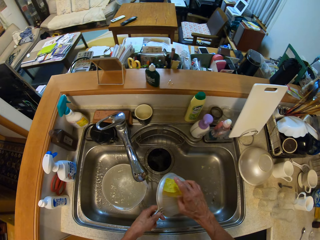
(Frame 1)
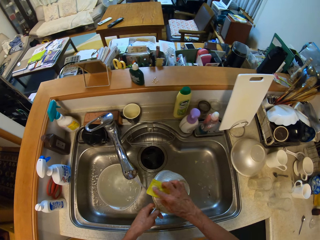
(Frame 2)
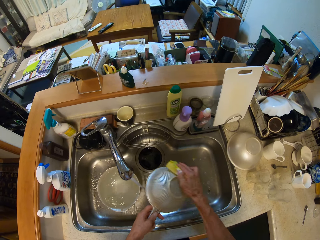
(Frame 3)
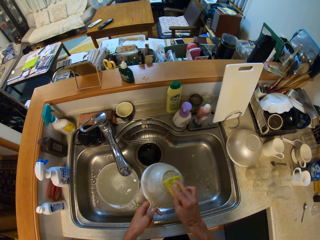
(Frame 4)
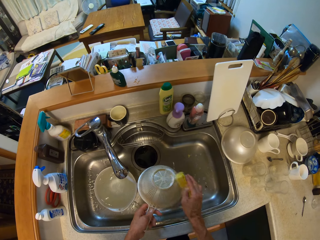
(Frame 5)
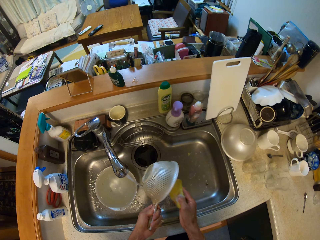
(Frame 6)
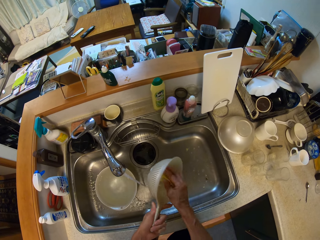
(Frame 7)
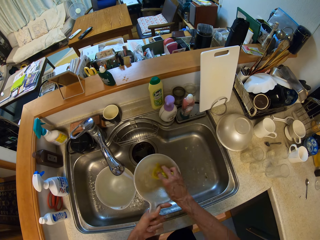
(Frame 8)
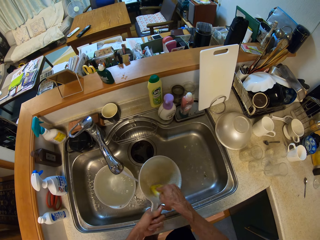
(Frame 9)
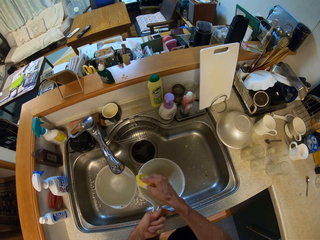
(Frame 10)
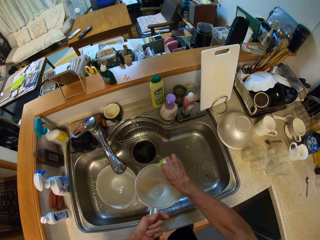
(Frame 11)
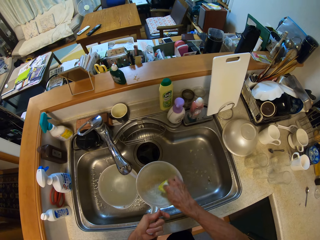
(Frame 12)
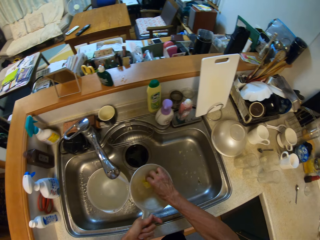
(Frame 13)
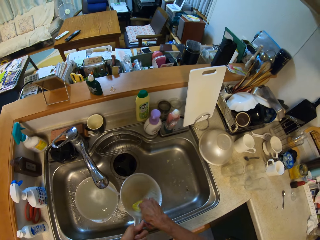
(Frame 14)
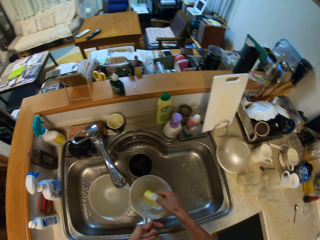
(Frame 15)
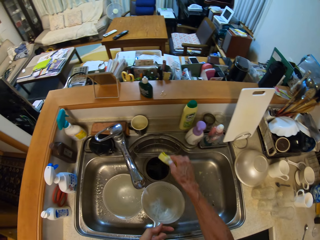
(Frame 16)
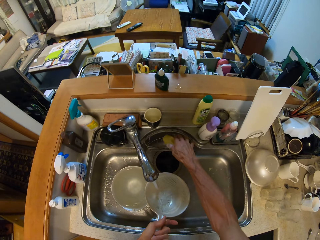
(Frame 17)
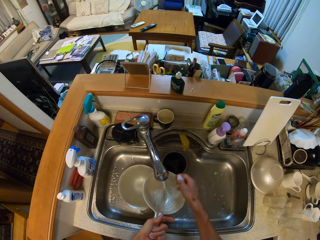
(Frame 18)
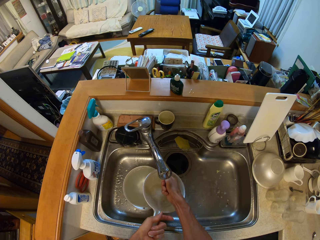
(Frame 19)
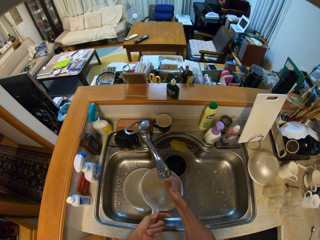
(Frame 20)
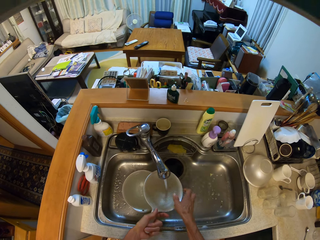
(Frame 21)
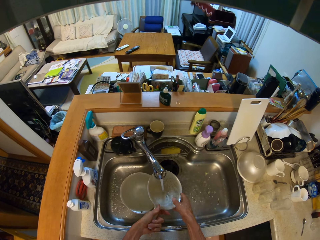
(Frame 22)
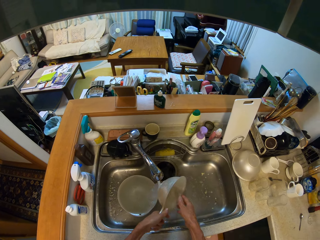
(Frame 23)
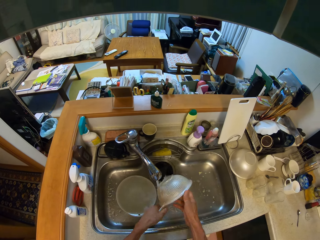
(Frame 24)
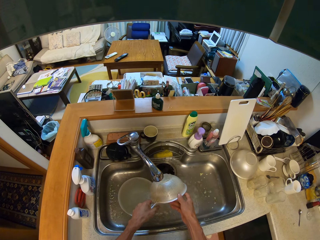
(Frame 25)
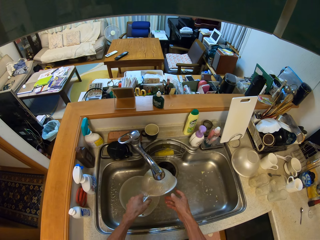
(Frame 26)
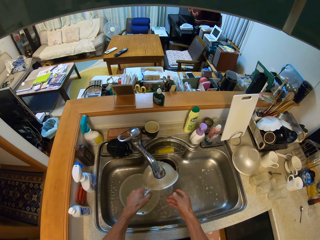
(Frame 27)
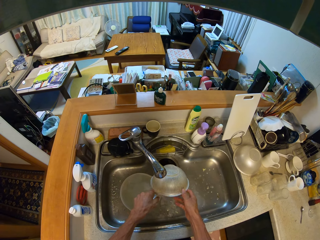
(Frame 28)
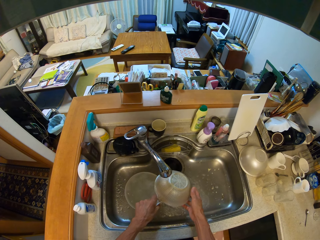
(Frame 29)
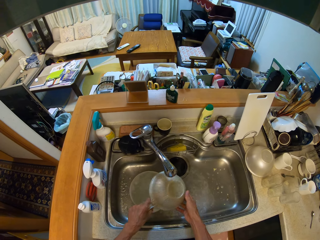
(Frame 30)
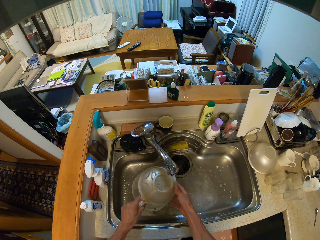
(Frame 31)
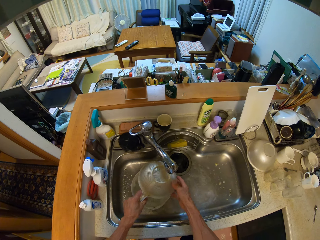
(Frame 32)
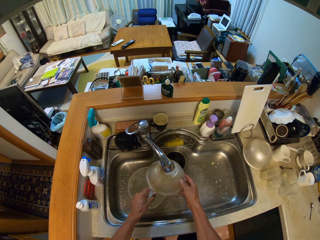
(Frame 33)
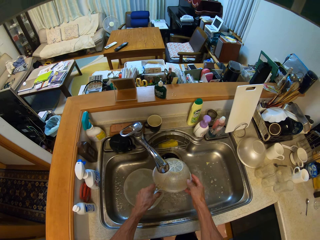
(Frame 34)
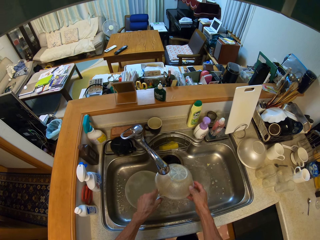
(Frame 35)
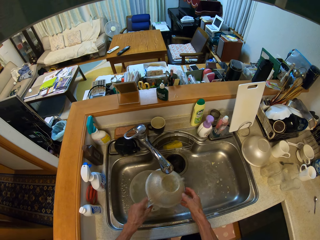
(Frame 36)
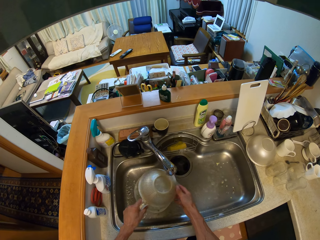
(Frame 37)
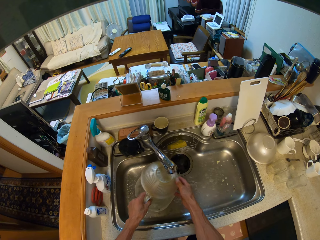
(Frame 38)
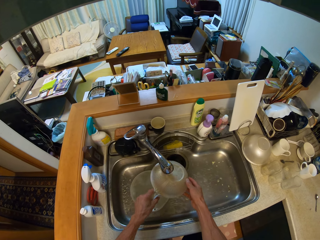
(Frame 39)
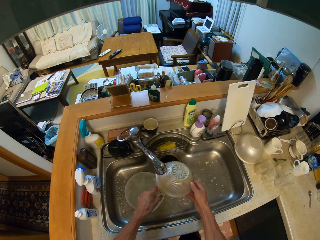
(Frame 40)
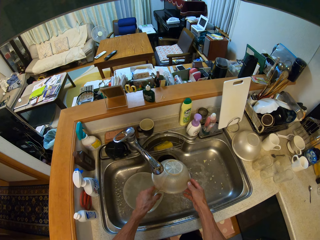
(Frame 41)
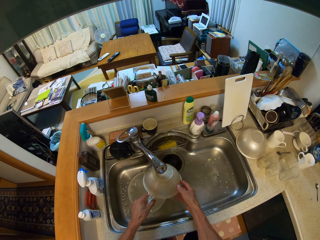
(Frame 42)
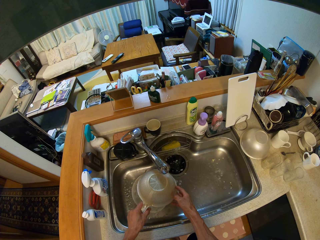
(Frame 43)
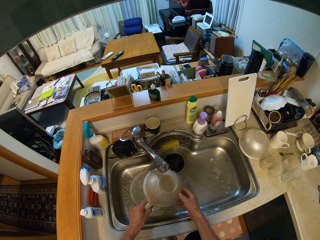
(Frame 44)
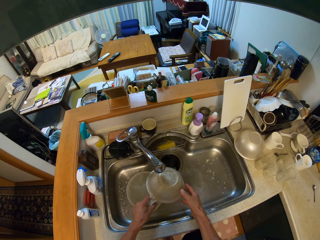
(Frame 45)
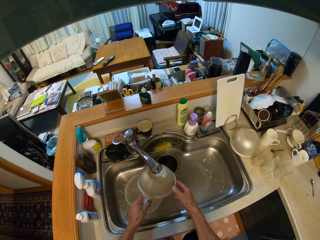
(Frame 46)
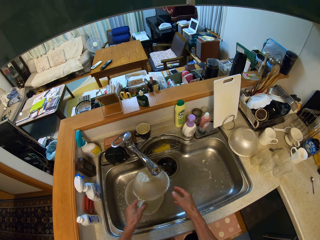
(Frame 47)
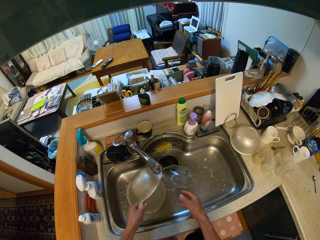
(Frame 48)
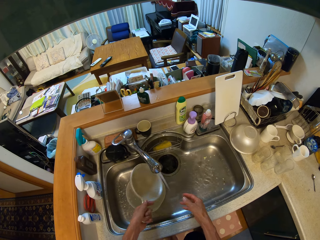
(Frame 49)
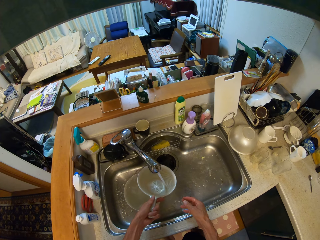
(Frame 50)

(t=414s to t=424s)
The camera wearer washes the sieve bowl with the foam in his right hand. He drops the foam in the sink with his right hand. He rinses the sieve bowl in the sink with running water.

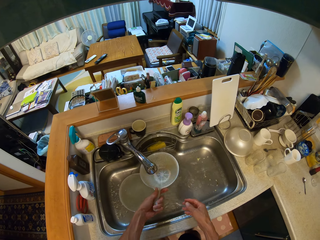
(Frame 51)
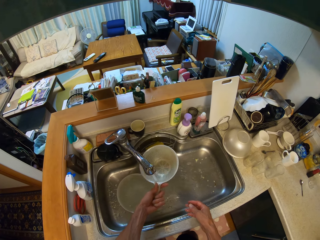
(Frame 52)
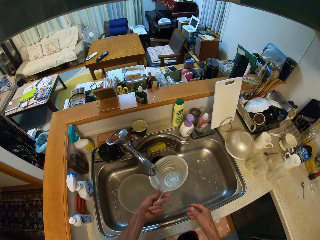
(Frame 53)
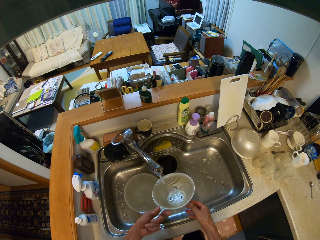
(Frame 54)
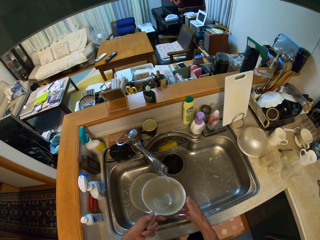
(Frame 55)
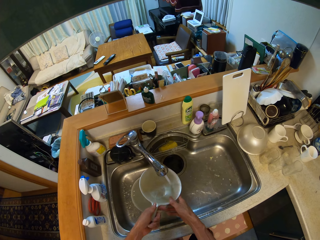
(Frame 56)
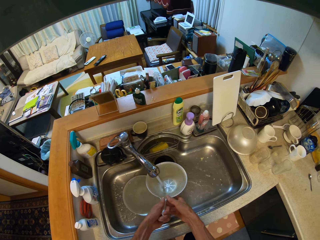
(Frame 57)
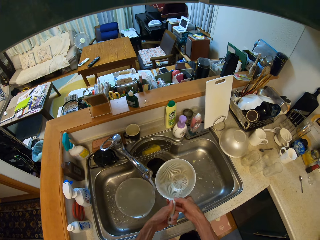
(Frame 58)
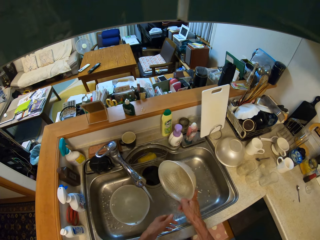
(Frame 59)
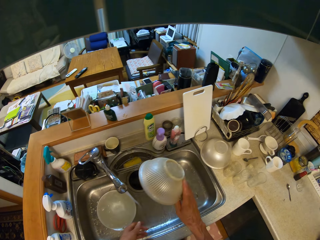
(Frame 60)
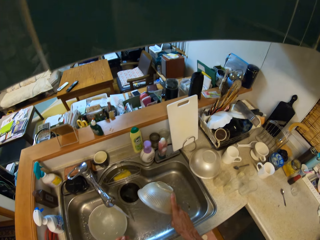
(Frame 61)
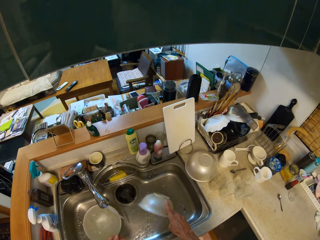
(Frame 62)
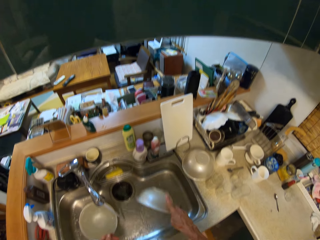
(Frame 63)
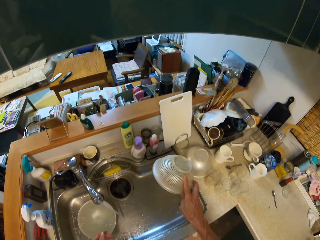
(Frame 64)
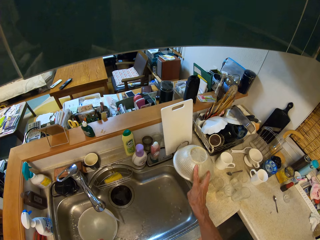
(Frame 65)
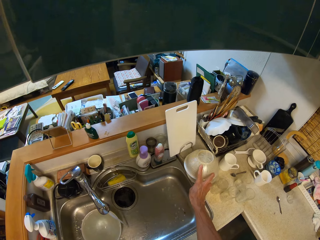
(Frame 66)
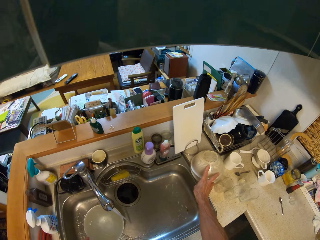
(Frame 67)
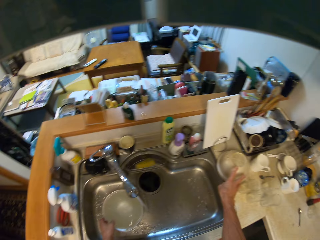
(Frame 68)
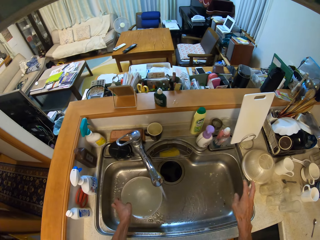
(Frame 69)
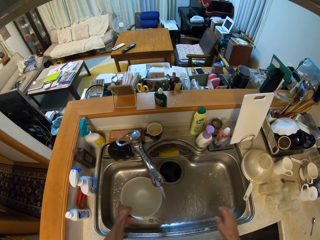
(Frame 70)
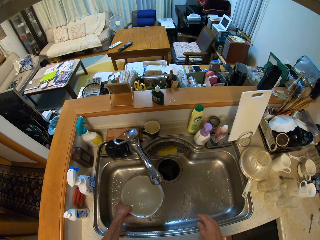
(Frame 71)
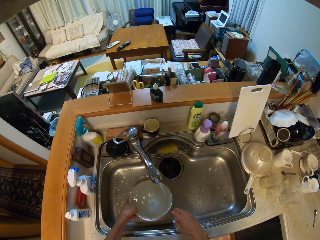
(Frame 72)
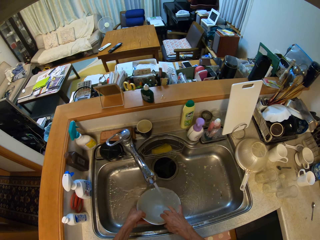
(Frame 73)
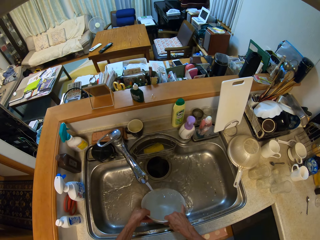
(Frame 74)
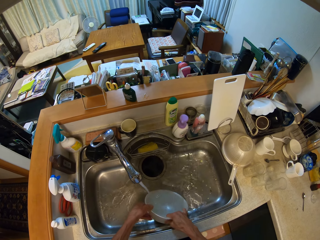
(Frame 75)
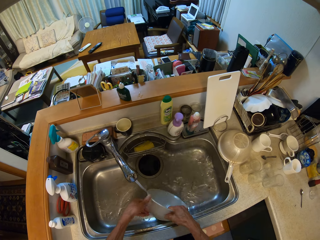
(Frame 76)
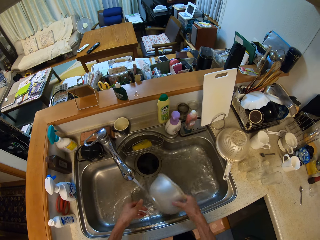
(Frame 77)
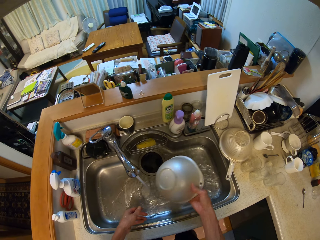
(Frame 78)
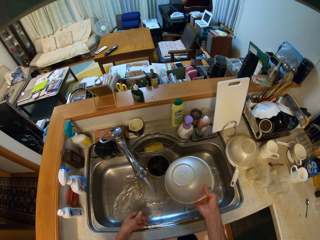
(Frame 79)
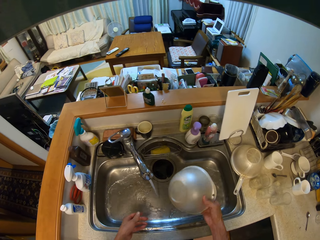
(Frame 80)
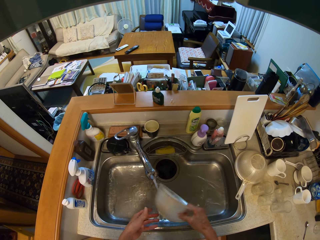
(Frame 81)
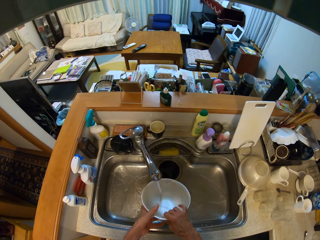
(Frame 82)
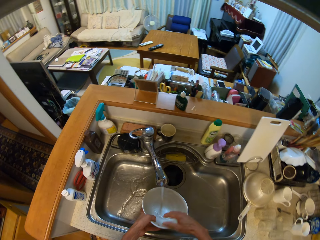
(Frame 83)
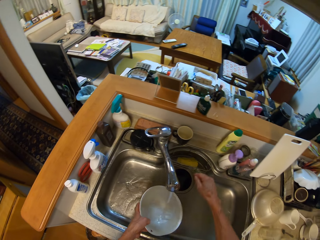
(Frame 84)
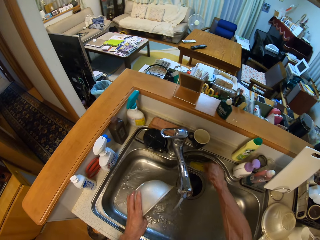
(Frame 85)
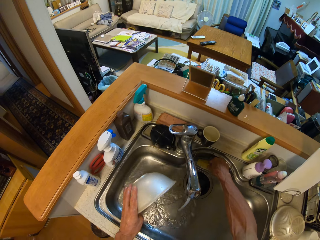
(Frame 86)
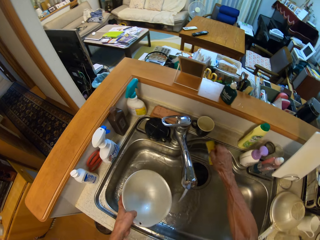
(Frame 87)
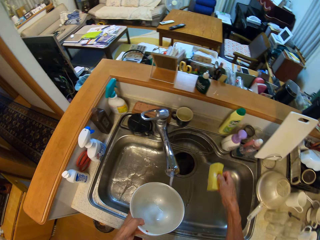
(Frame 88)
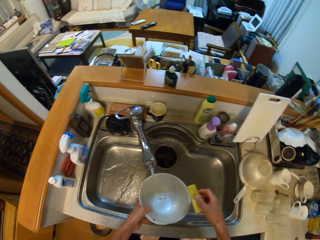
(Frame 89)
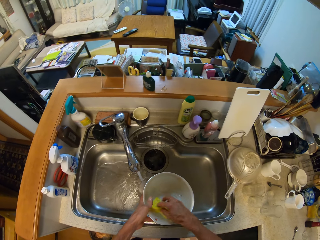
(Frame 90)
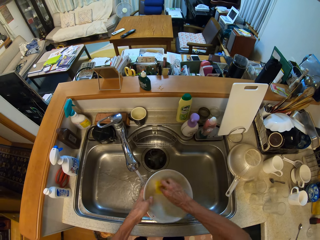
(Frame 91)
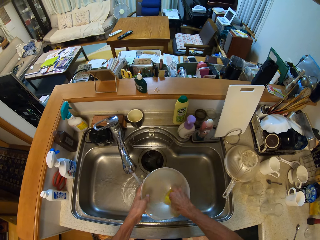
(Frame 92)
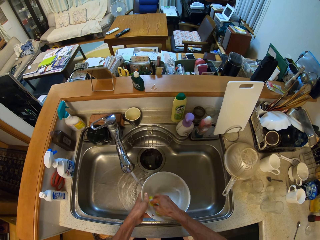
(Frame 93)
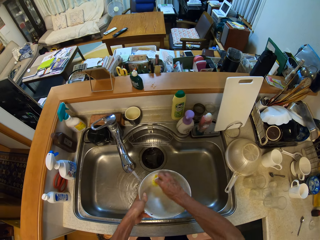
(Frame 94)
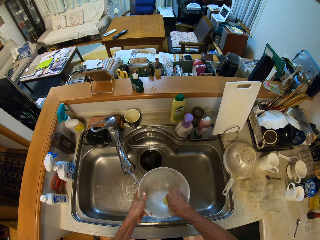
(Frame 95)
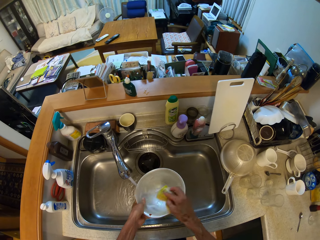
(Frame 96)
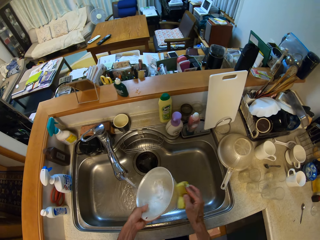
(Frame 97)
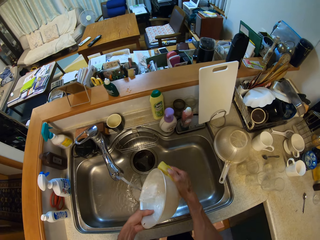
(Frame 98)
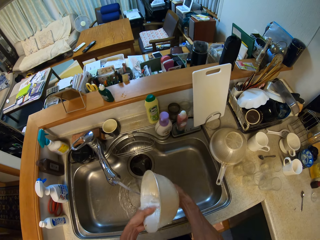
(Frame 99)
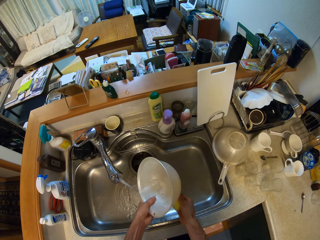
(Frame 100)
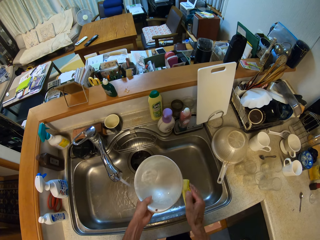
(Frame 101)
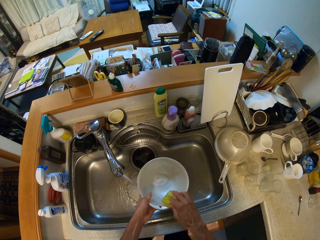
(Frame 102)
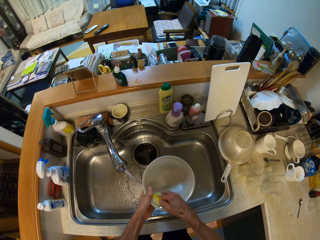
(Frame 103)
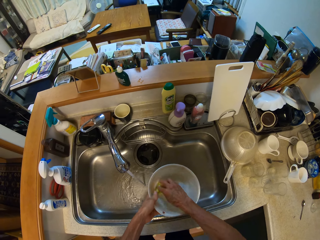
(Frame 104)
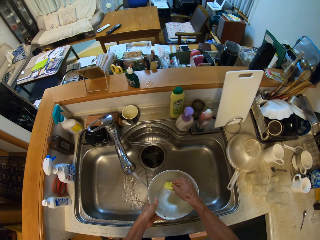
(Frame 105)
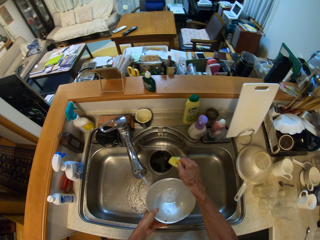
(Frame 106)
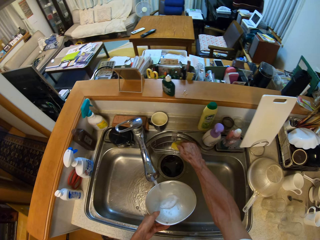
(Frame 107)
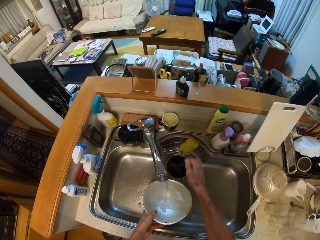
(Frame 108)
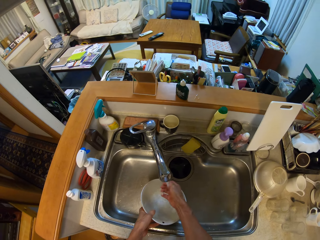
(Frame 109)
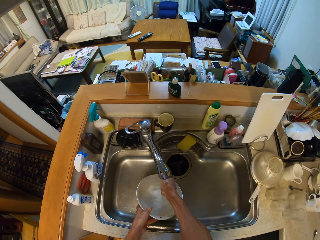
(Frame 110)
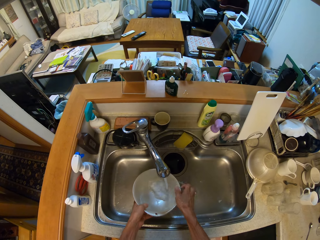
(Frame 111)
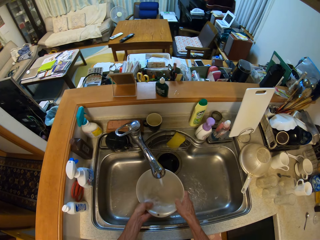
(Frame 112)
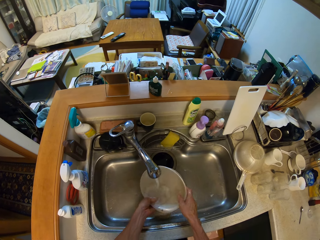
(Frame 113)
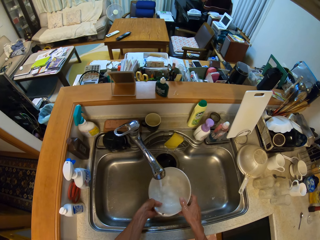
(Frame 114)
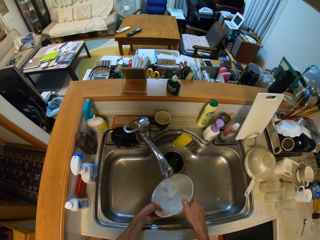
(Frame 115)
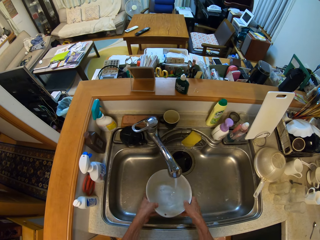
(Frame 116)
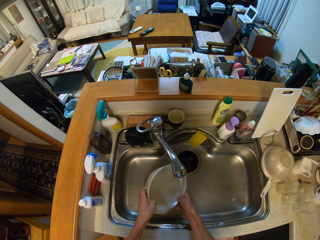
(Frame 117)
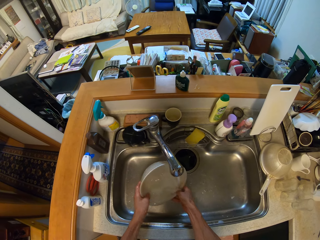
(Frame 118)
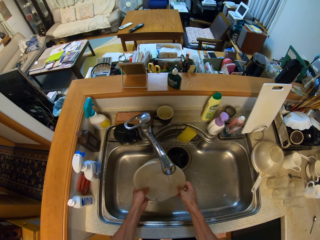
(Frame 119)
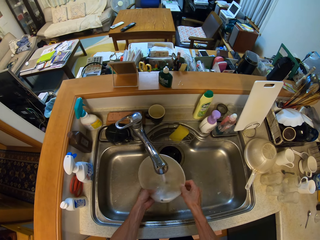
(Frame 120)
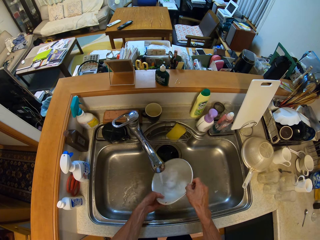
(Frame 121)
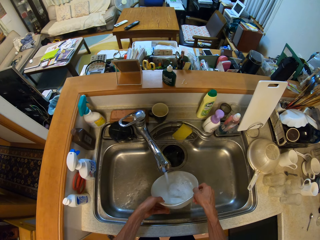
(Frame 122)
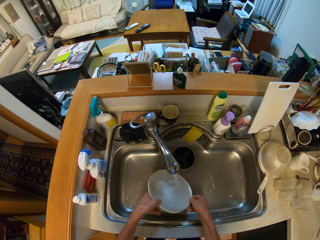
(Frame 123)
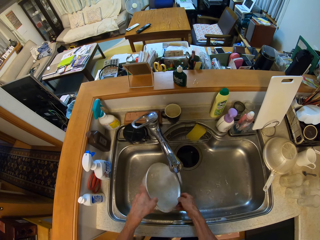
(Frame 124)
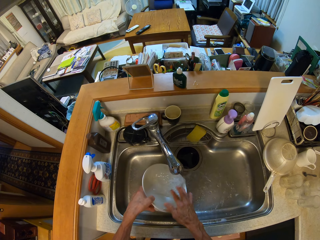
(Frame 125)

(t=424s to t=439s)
The camera wearer drops the sieve bowl on the table with his right hand. He picks up a bowl from the sink with his left hand. He passes the bowl from his left hand to his right hand. He washes the bowl. He passes the bowl from his right hand to his left hand. He picks up the foam from the sink with his right hand. He washes the bowl with the foam in his right hand. He drops the foam in the sink on the soap holder with his right hand. He rinses the bowl in the sink with running water.
